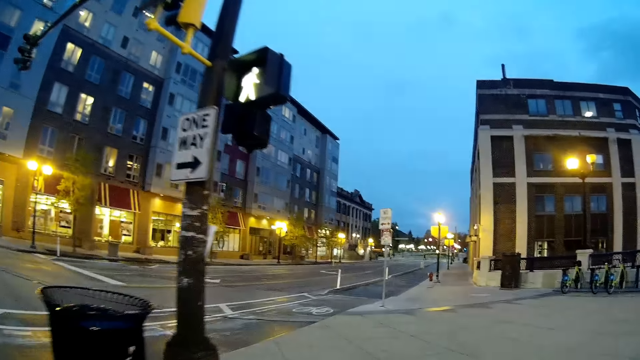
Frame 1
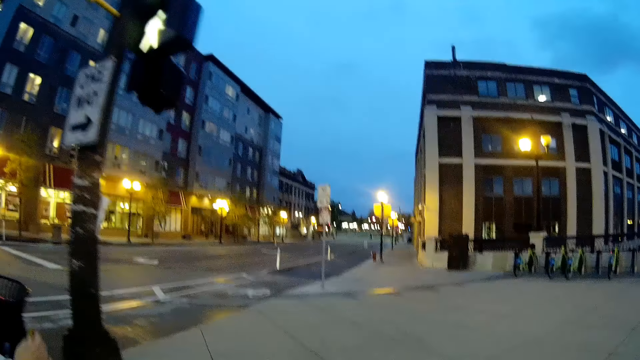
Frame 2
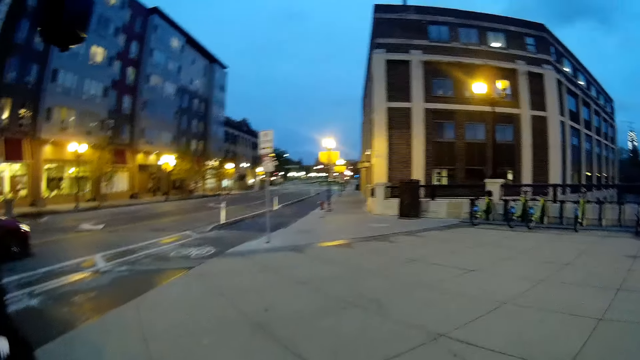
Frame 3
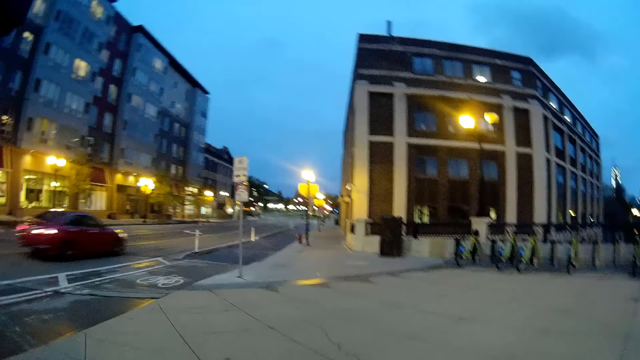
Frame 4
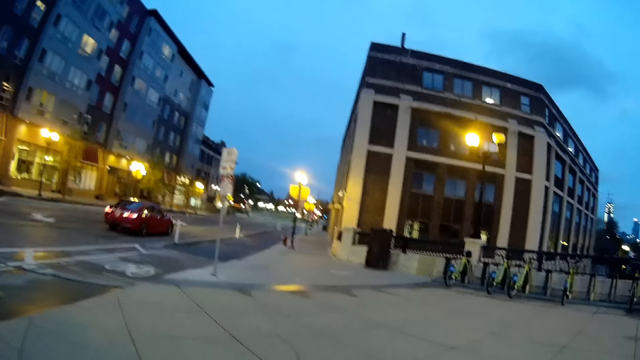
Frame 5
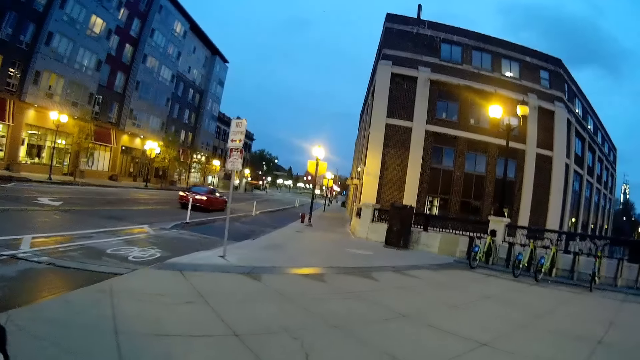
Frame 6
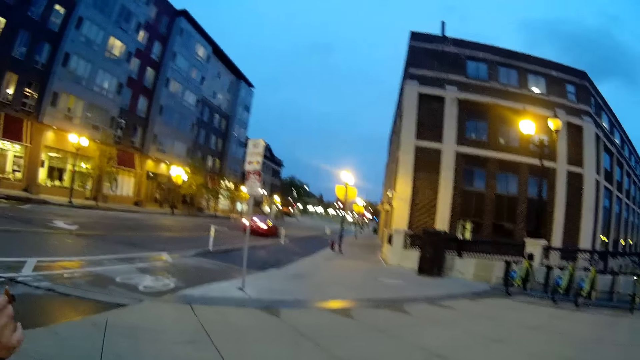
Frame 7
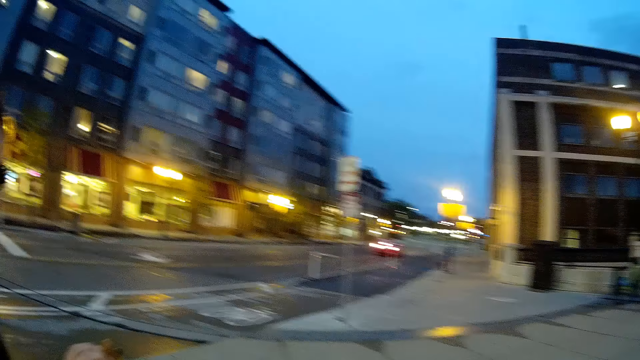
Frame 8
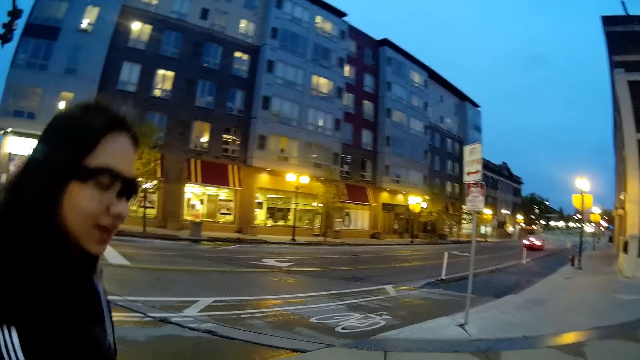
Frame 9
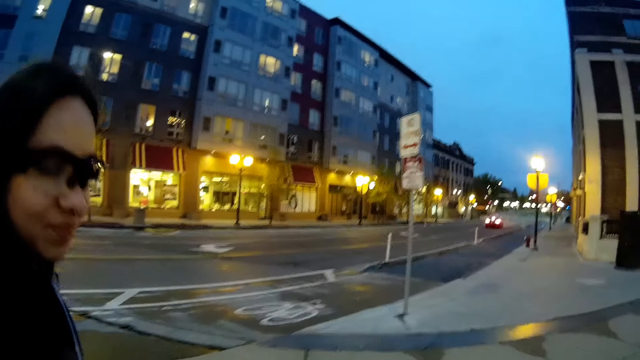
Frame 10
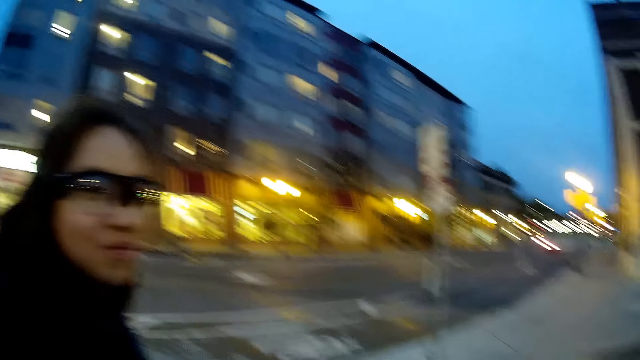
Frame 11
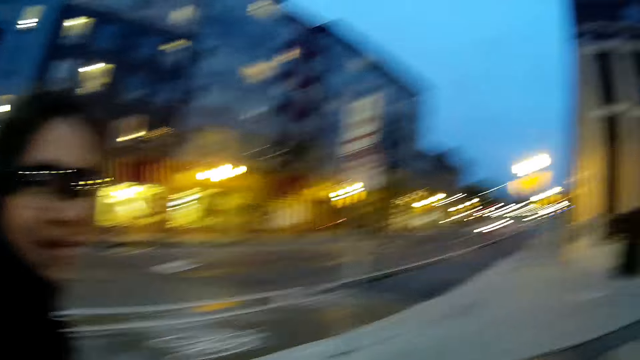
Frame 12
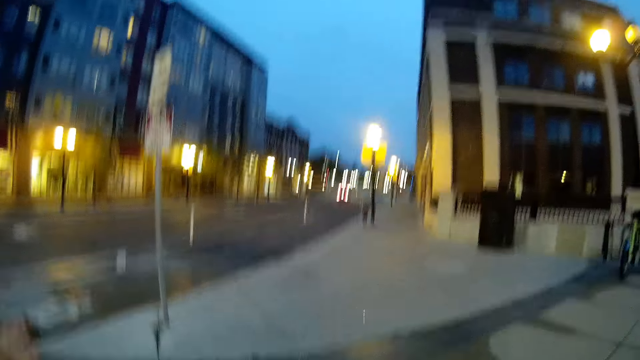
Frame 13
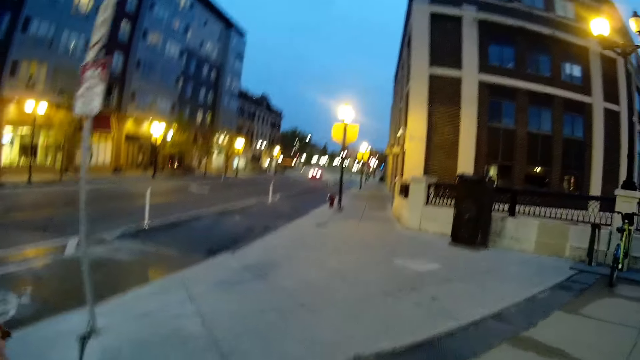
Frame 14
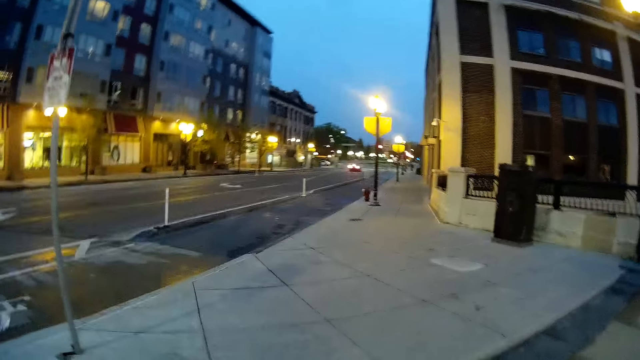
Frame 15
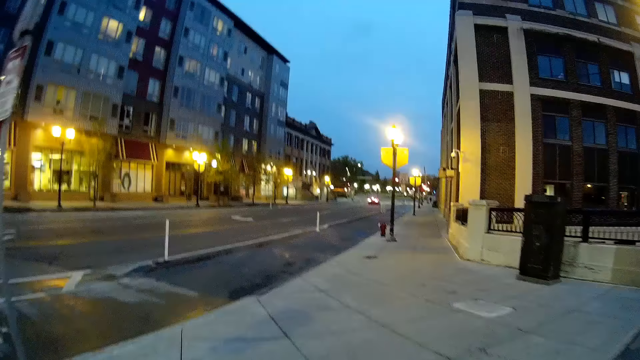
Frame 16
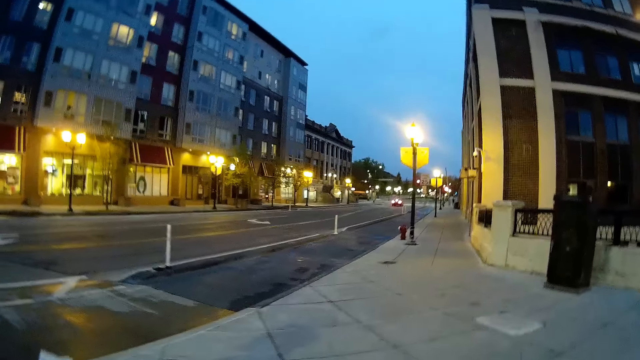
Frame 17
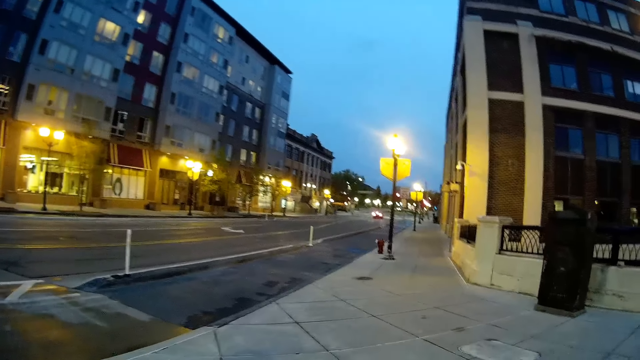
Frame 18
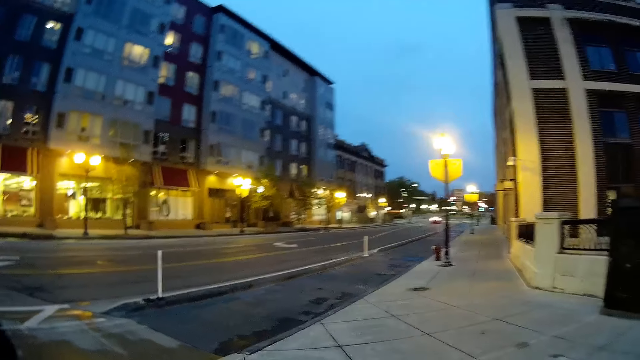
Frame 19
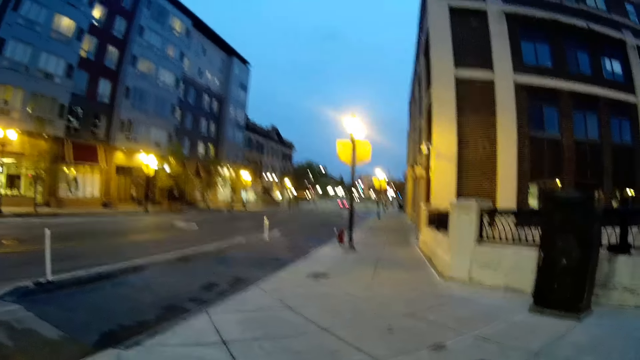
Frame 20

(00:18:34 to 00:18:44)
A car drives past the camera wearer. A woman holds a pizza in her right hand. The woman converses with the camera wearer. The camera wearer walks on the road.

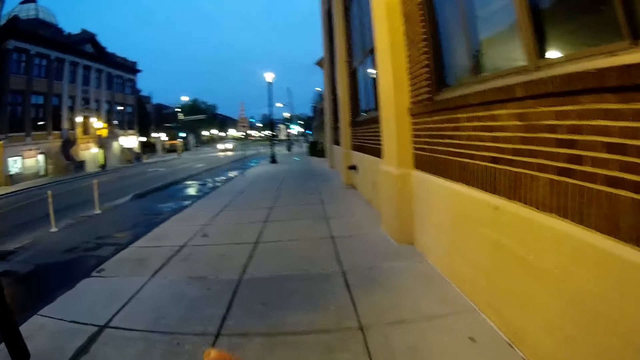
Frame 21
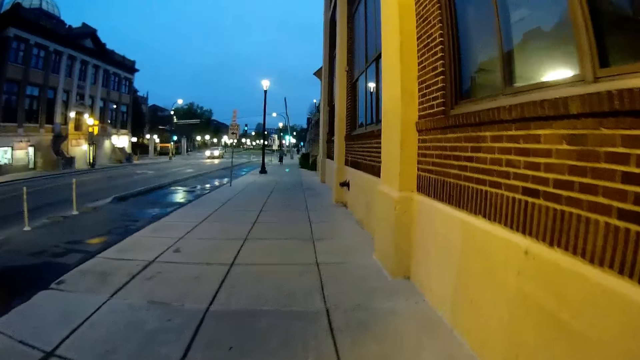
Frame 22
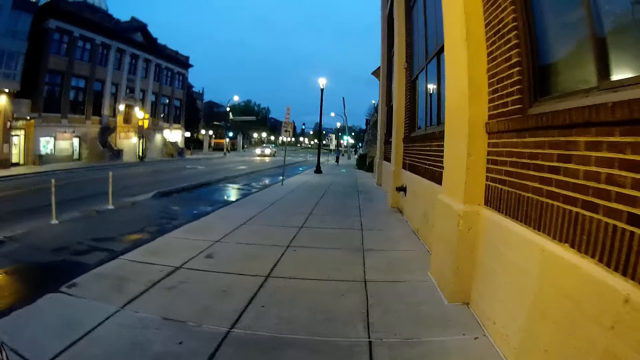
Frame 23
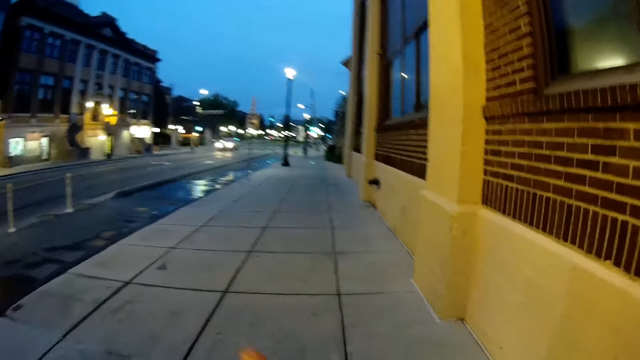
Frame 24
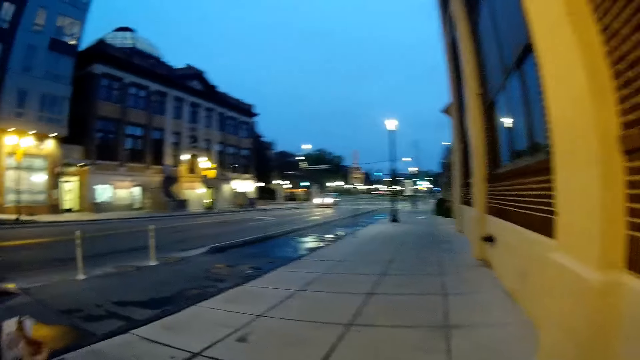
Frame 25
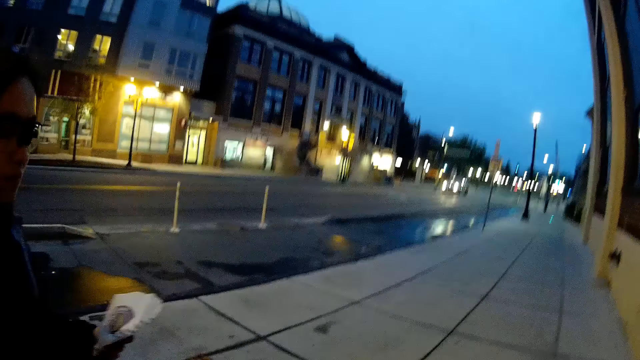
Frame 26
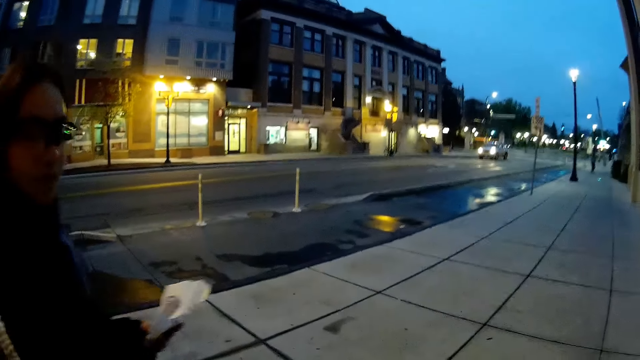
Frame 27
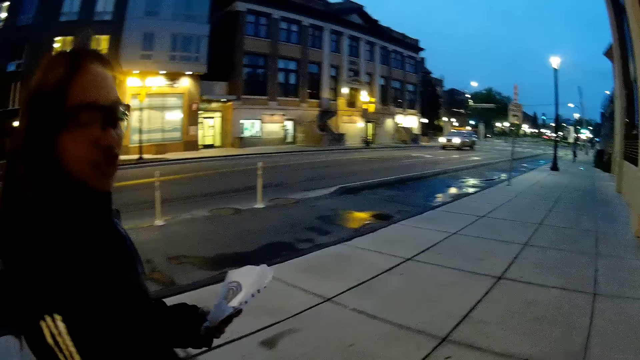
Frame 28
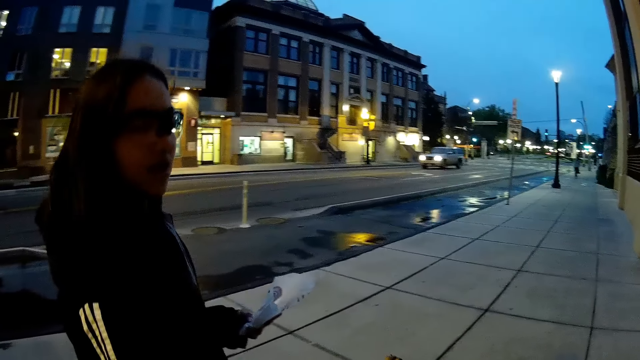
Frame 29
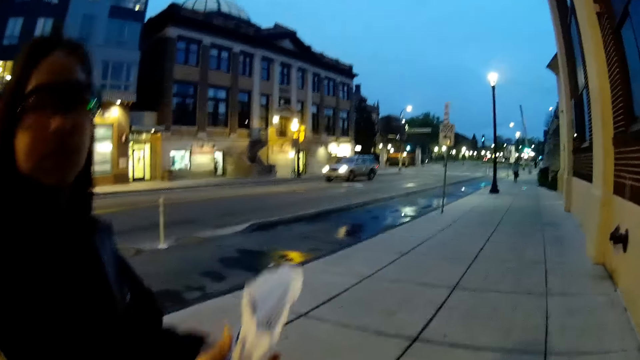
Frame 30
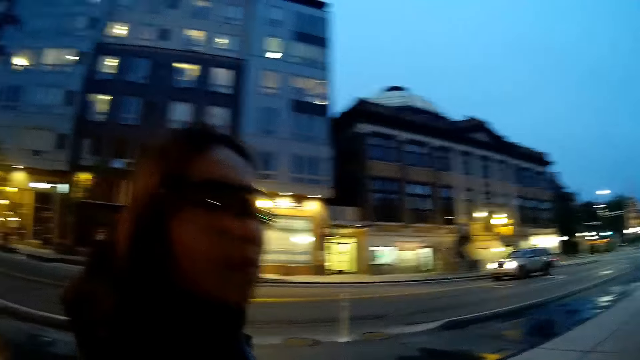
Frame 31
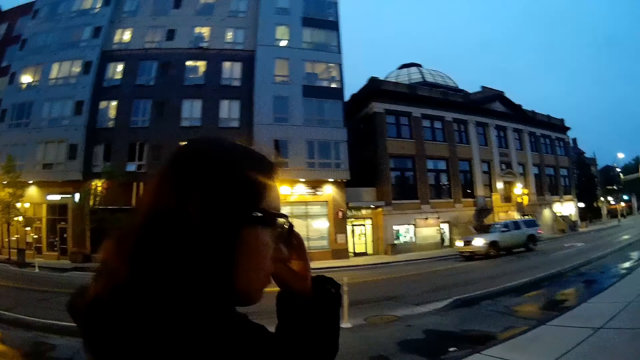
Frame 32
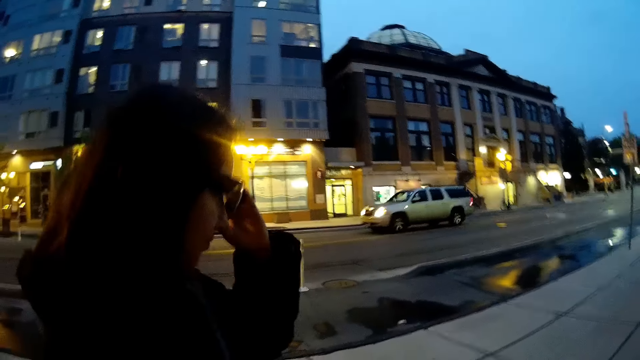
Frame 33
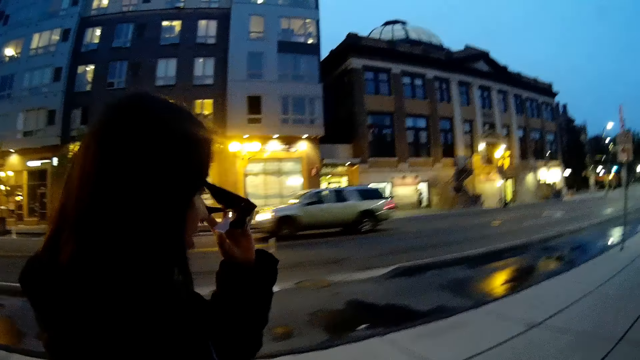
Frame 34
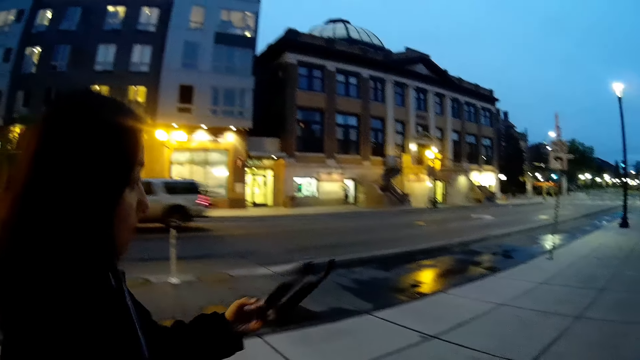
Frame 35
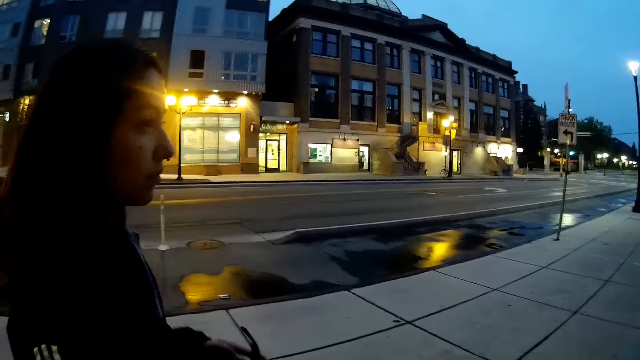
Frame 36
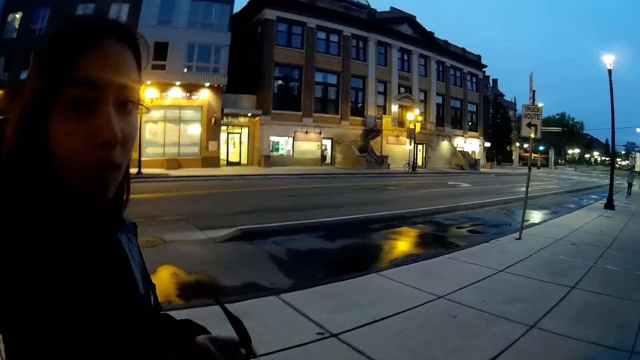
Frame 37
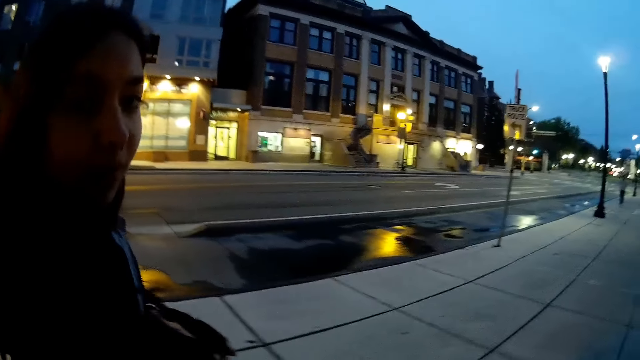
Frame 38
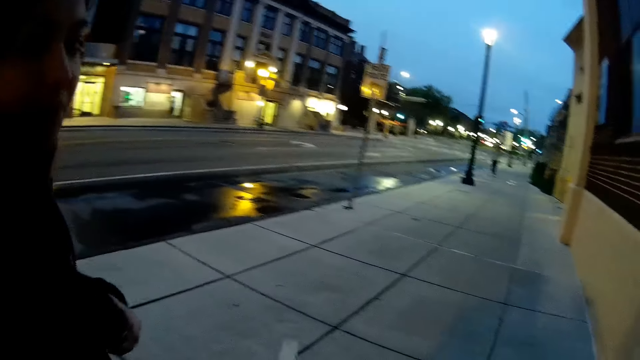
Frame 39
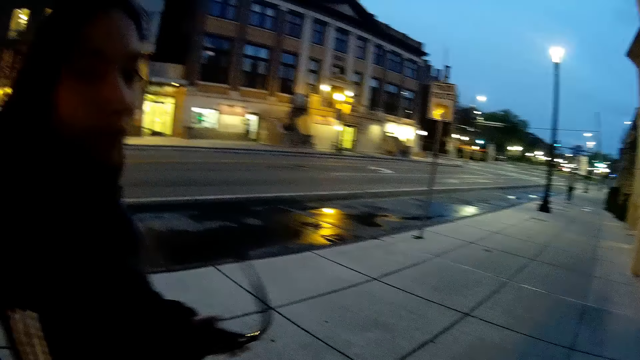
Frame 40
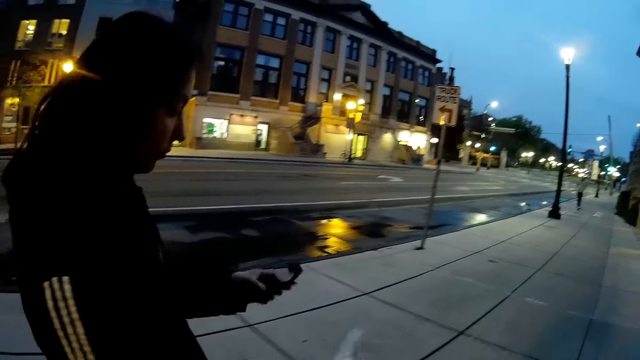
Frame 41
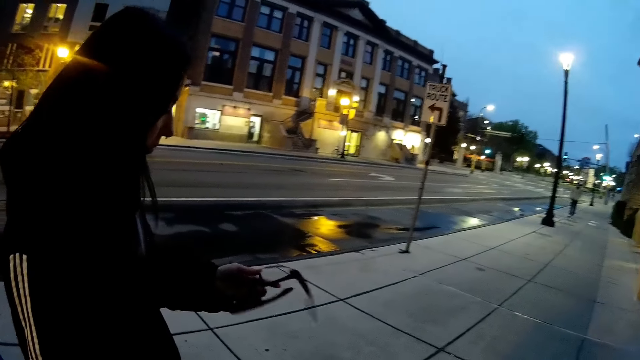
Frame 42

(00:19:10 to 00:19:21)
A woman hands the camera wearer a pizza. The woman holds the paper bag in both hands, removes her glasses with her left hand, and inspects the glasses in her left hand.
